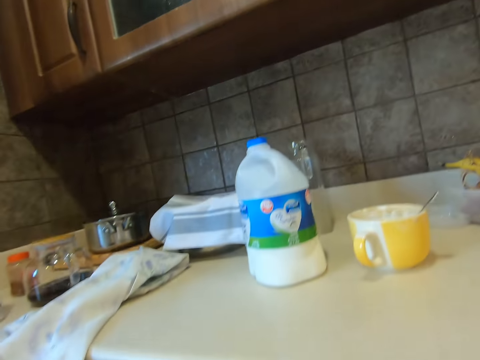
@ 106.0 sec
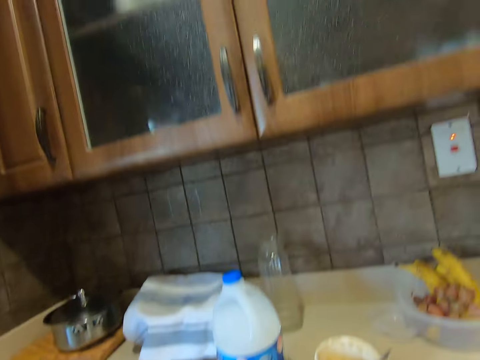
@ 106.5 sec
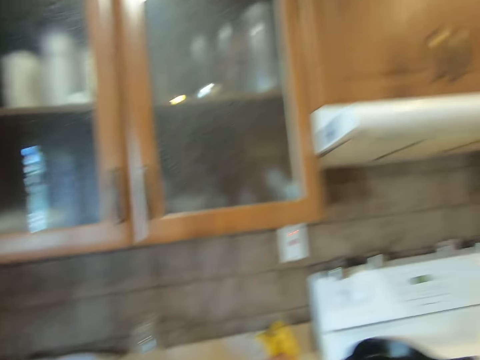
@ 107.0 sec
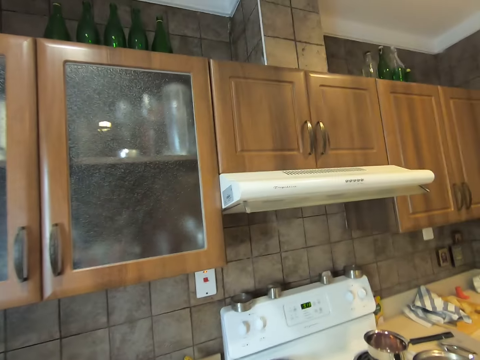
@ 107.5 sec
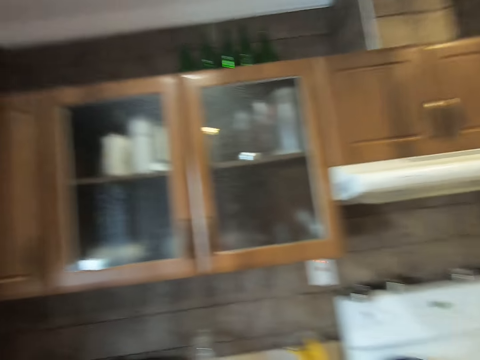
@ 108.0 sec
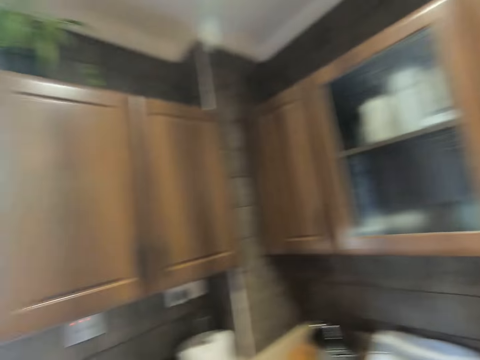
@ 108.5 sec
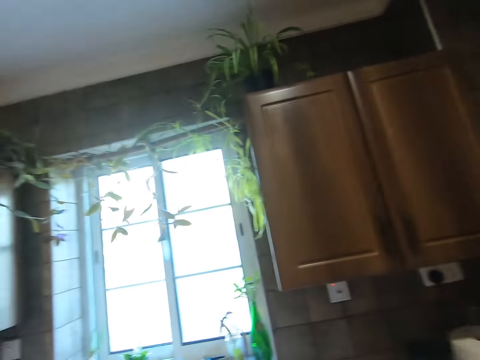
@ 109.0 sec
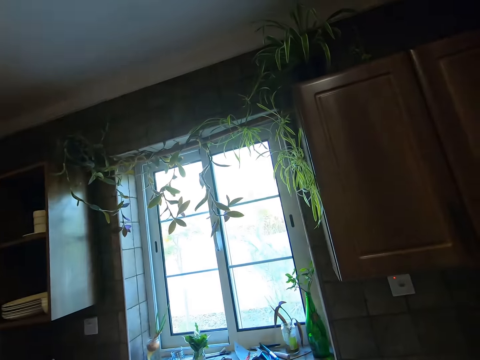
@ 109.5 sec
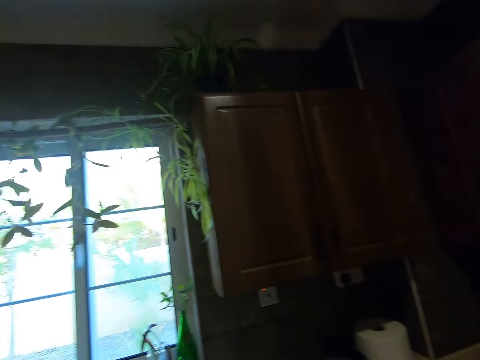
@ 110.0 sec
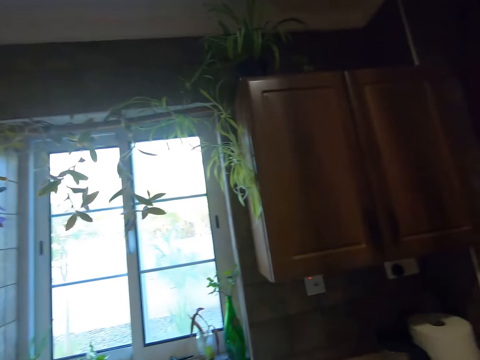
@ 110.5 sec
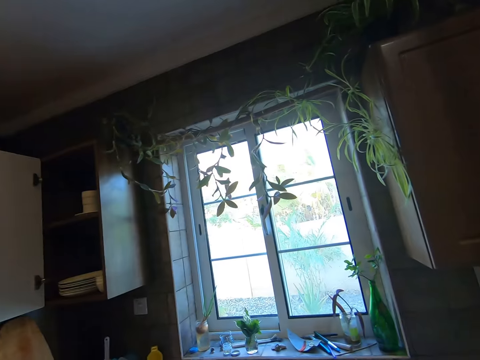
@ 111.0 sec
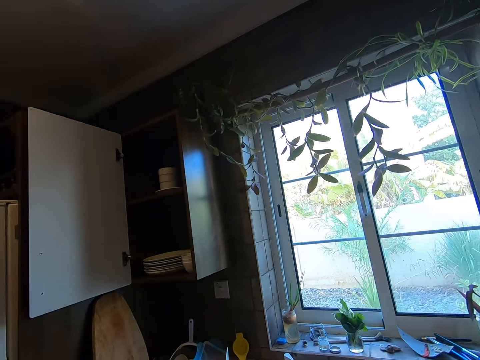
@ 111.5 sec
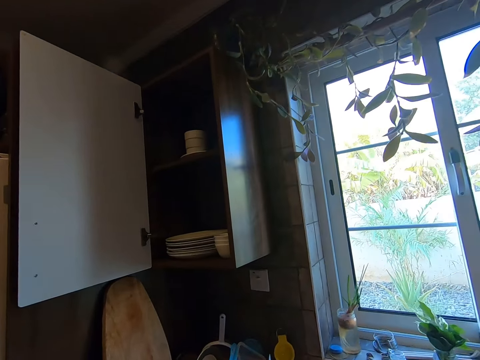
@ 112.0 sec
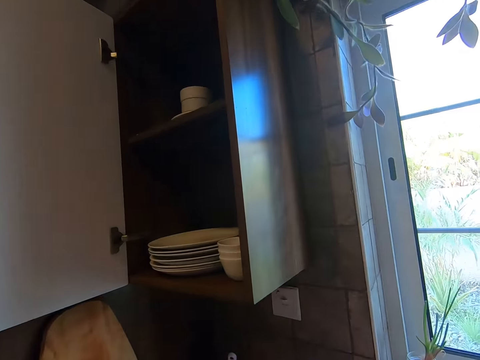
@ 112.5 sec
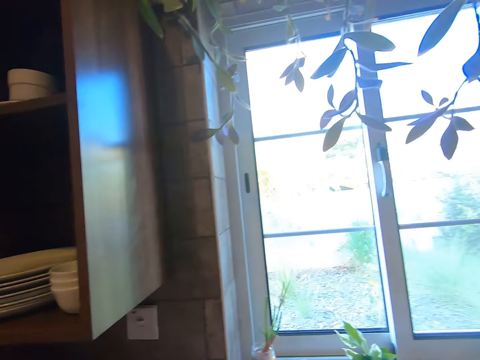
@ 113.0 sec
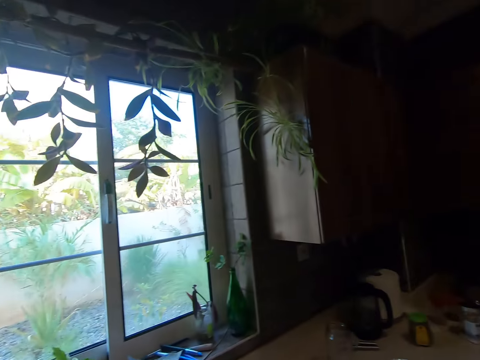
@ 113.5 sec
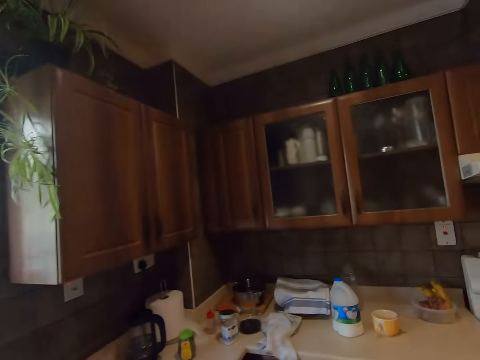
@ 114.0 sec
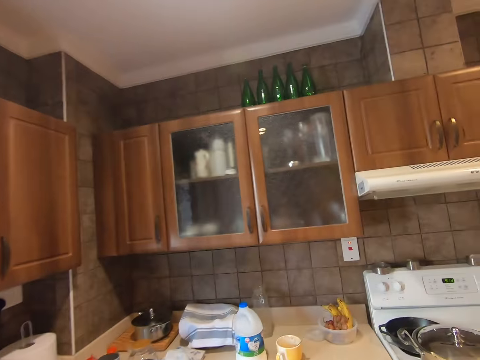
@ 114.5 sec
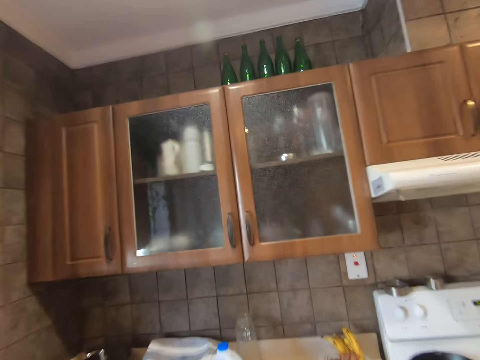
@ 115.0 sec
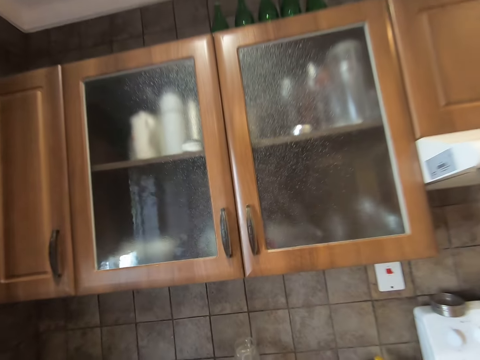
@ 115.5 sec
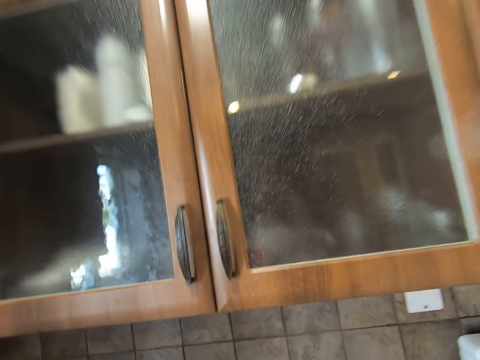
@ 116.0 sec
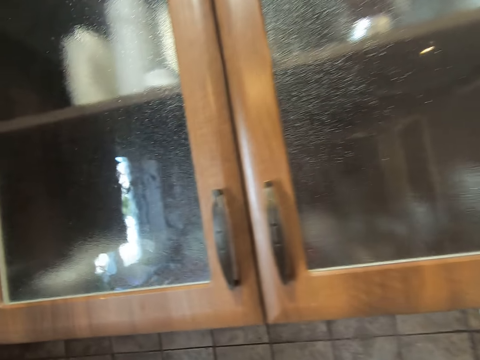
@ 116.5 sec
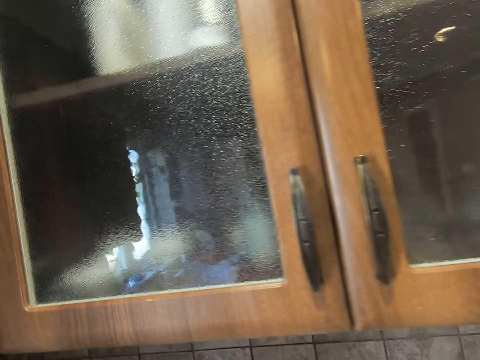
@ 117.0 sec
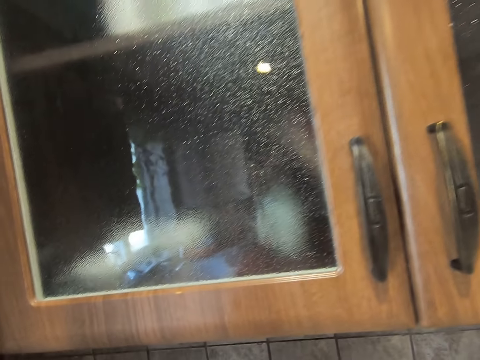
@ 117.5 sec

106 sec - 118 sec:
The camera wearer looks around the kitchen. They walk around the kitchen.

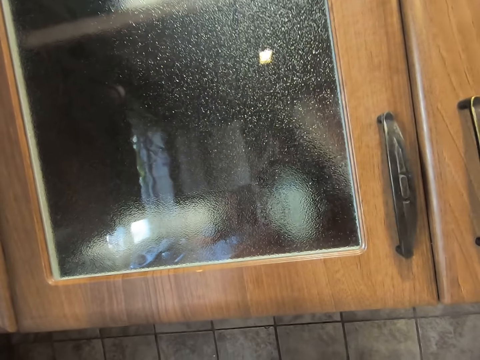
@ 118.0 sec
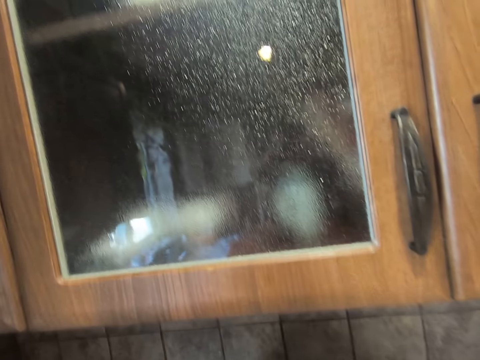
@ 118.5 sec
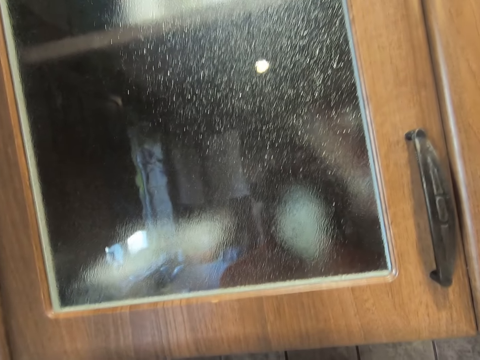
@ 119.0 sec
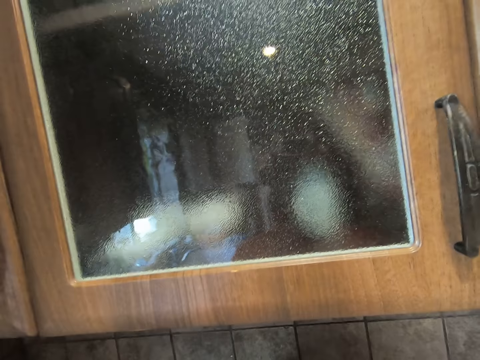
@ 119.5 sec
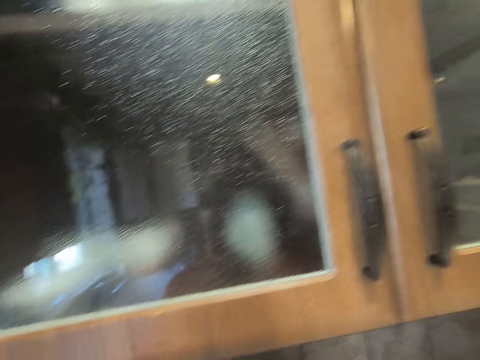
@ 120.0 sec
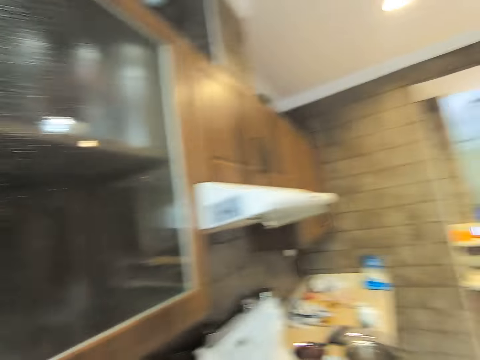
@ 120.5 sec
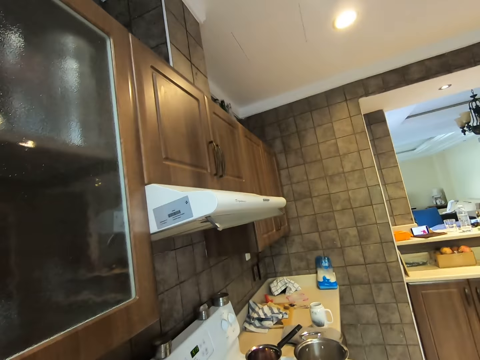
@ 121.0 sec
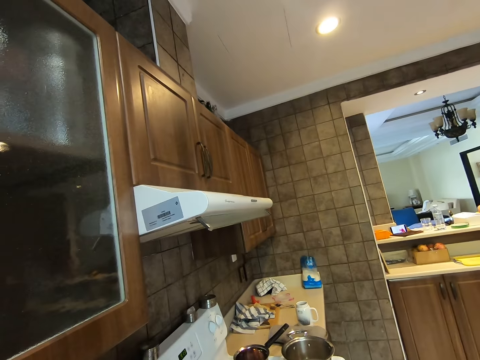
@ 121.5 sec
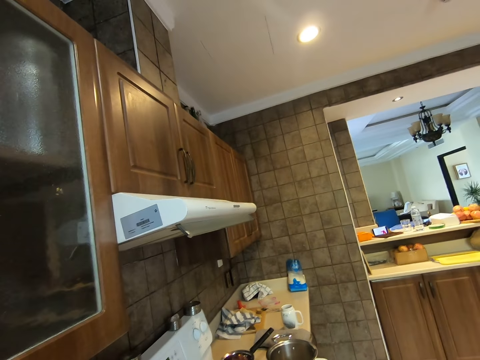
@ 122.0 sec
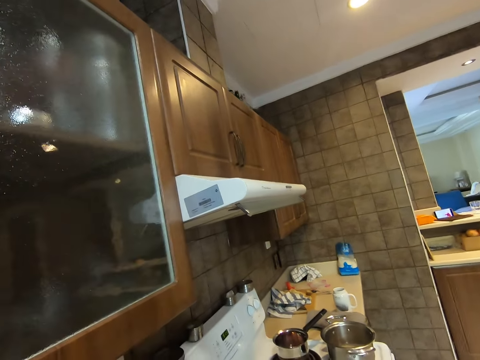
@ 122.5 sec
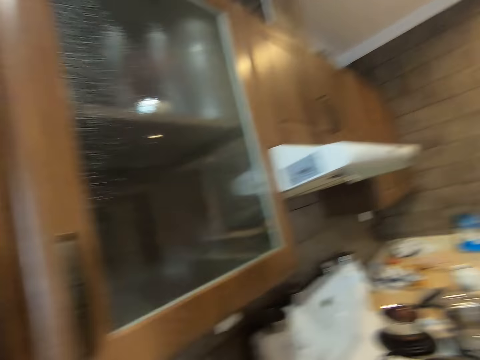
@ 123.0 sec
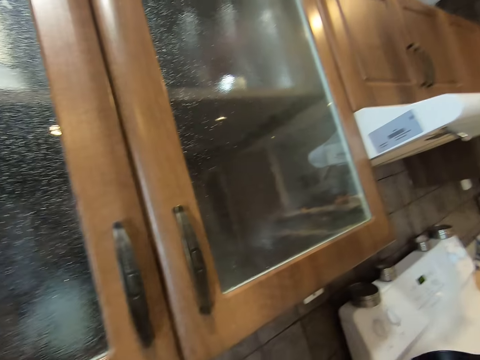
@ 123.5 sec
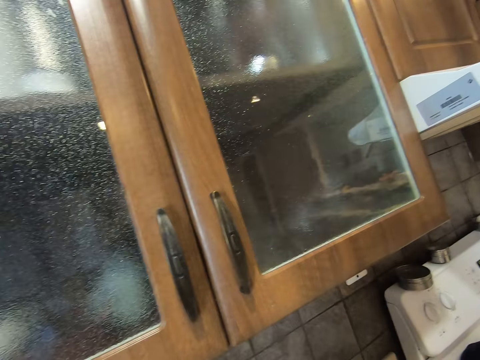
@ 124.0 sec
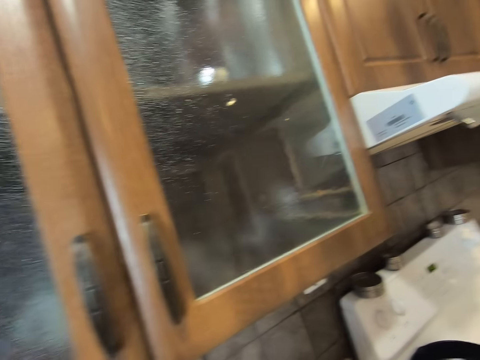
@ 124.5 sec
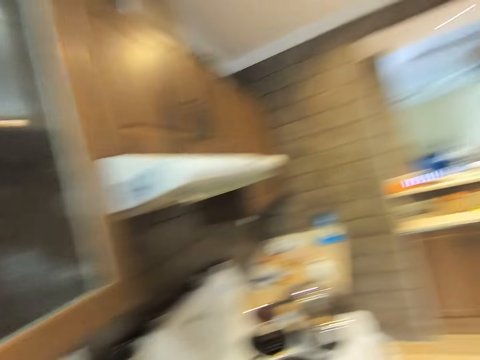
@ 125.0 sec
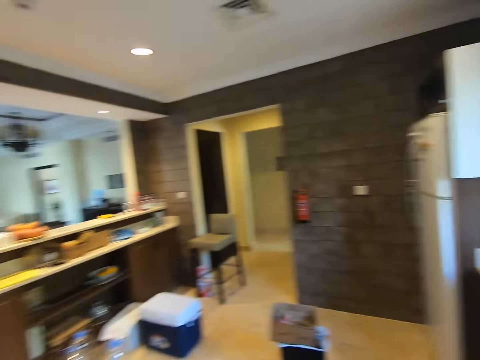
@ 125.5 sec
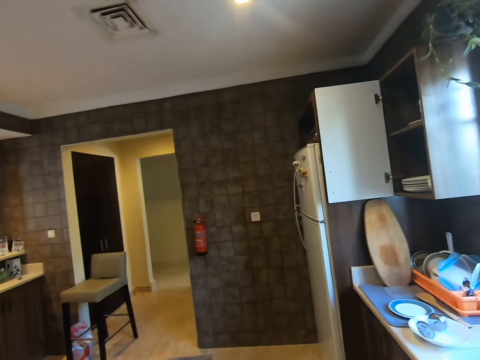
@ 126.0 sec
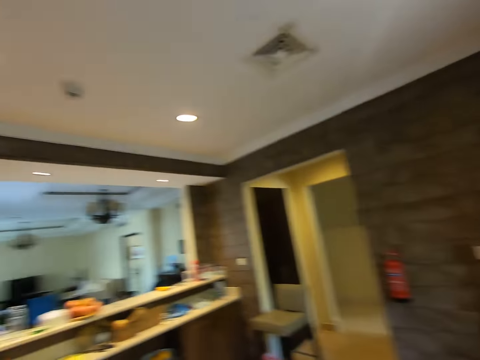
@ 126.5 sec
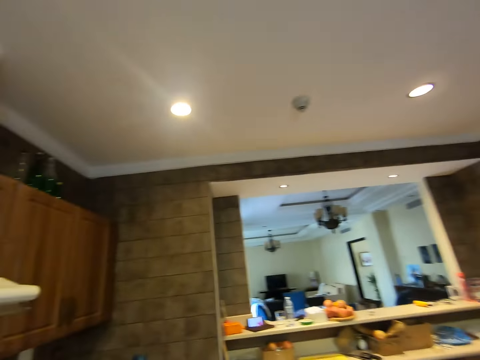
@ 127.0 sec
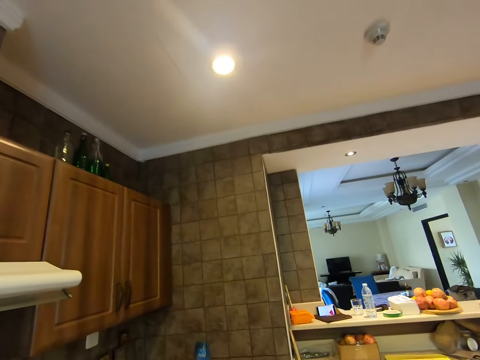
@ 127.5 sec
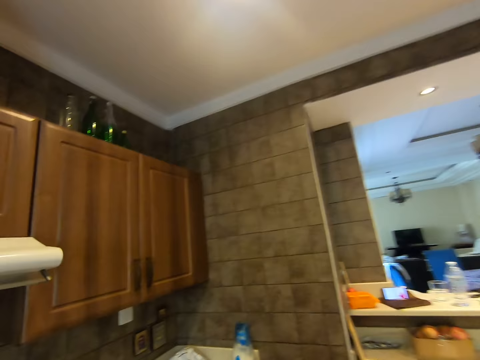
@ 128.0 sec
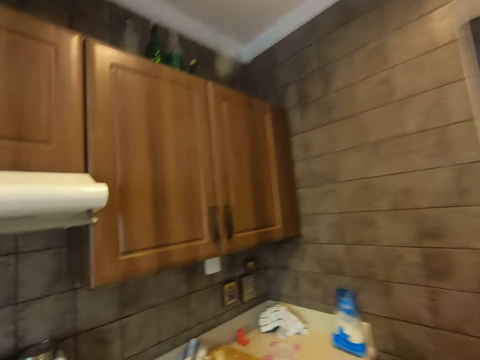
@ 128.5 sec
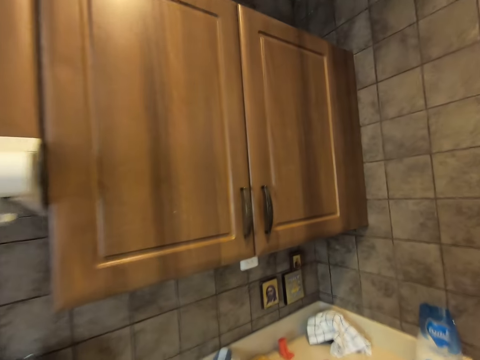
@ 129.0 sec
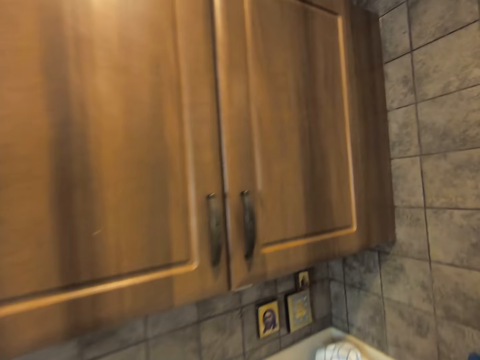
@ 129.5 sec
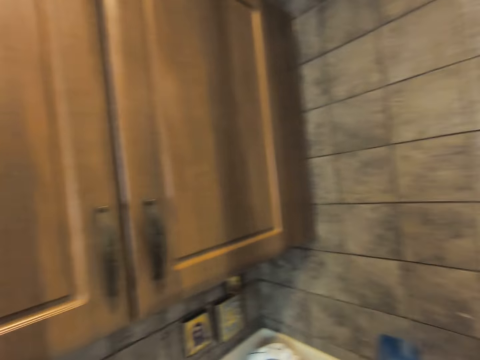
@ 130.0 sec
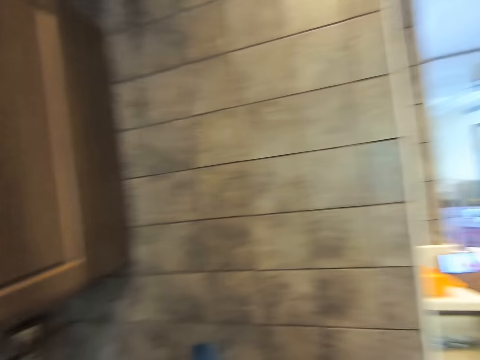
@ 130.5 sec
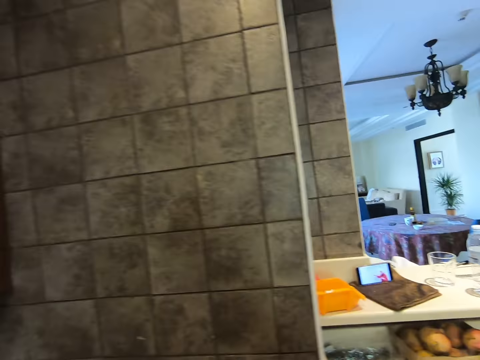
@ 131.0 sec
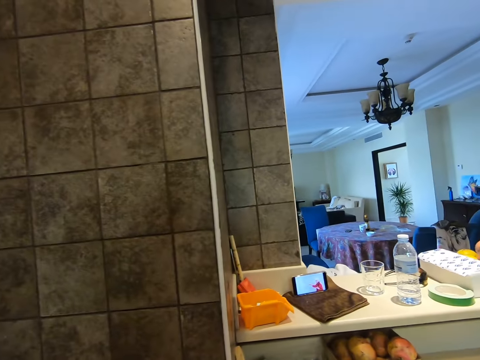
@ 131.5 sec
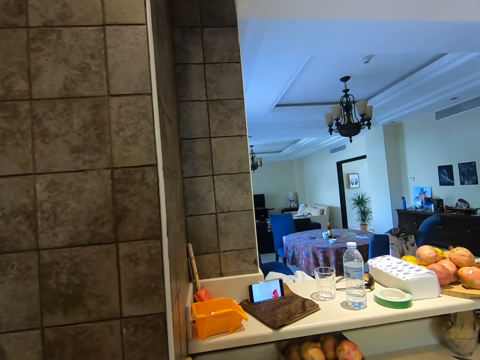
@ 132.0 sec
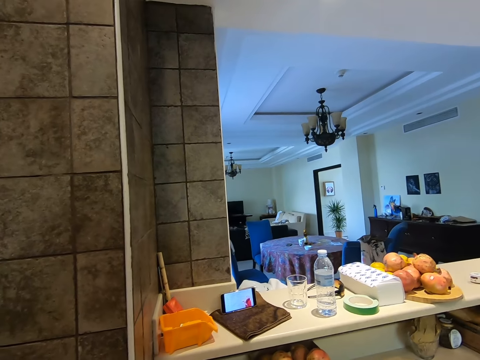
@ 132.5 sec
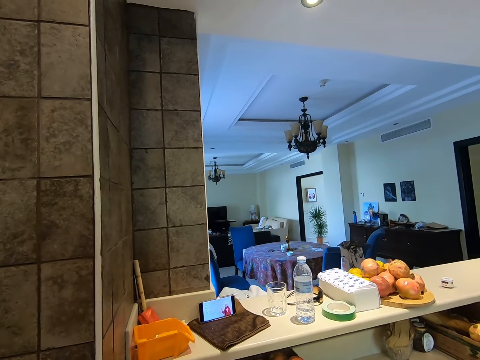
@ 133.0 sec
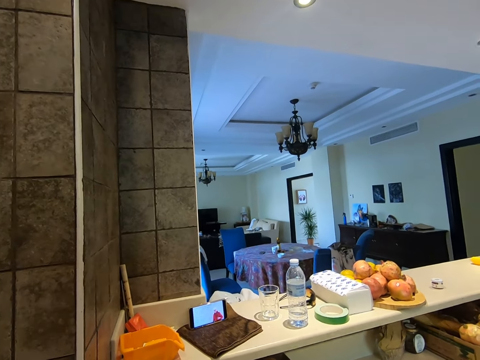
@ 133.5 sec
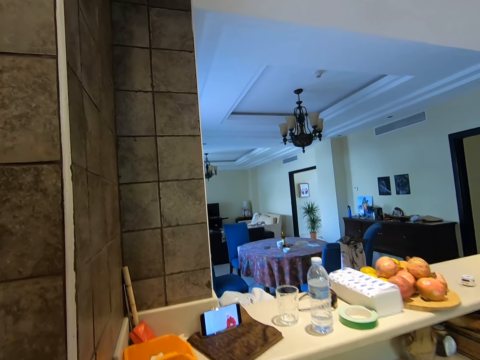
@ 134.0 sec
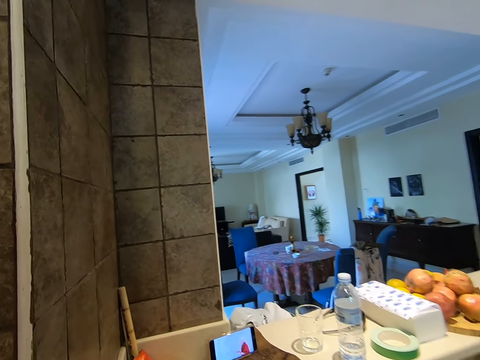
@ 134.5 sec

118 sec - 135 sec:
The camera wearer looks around the kitchen. They walk around the kitchen.
